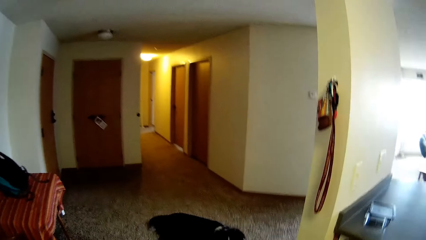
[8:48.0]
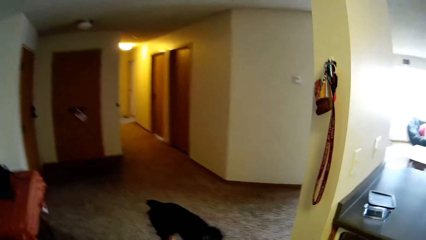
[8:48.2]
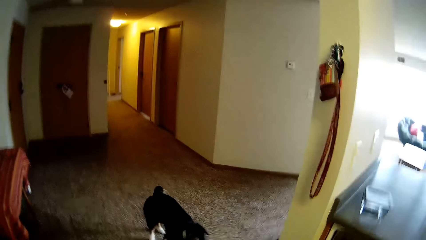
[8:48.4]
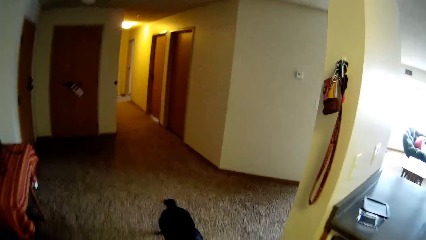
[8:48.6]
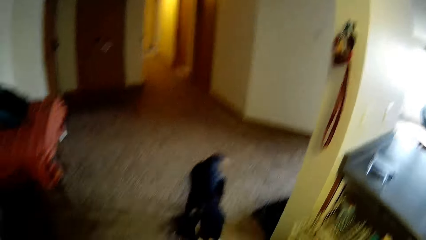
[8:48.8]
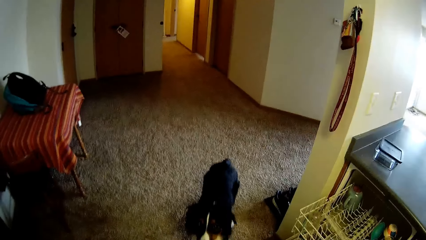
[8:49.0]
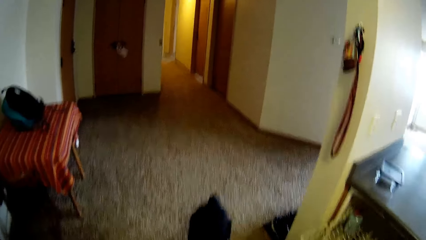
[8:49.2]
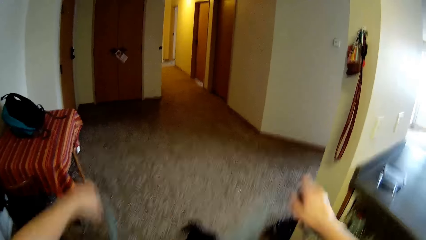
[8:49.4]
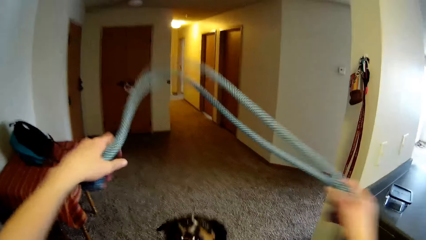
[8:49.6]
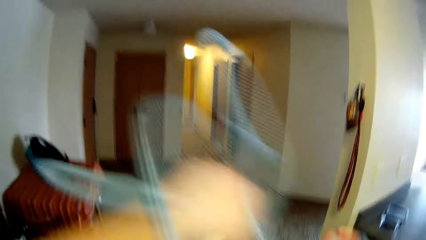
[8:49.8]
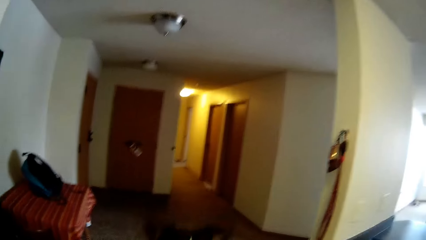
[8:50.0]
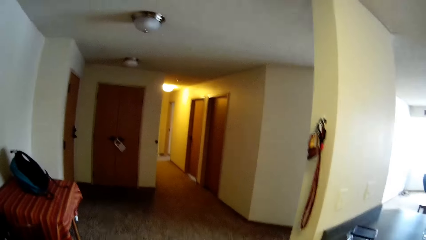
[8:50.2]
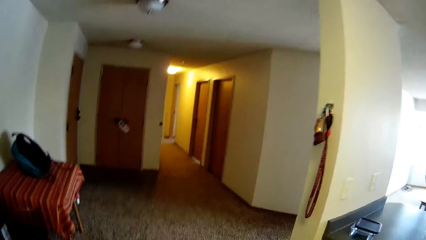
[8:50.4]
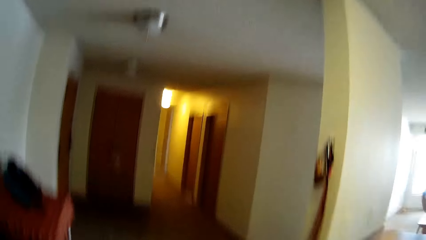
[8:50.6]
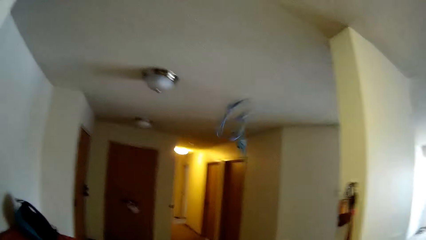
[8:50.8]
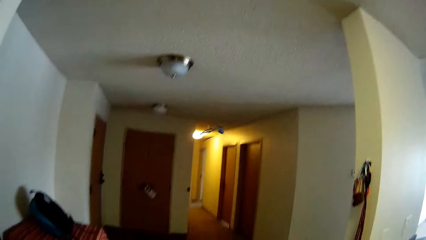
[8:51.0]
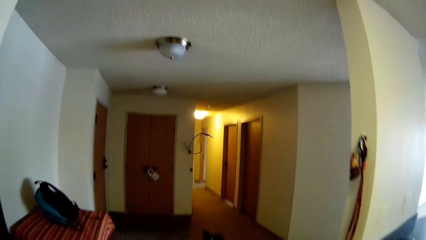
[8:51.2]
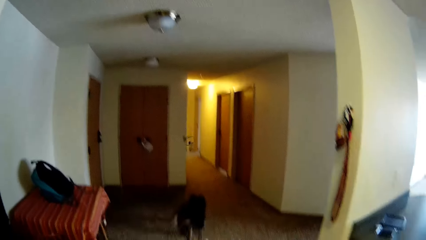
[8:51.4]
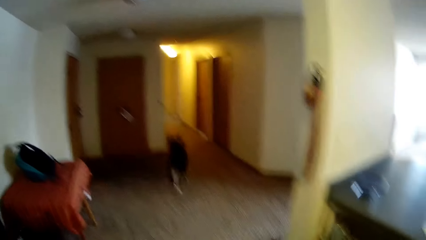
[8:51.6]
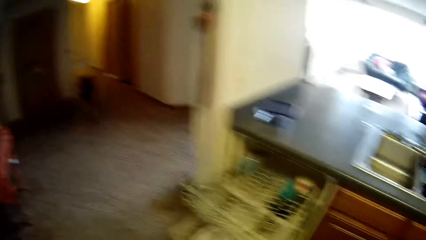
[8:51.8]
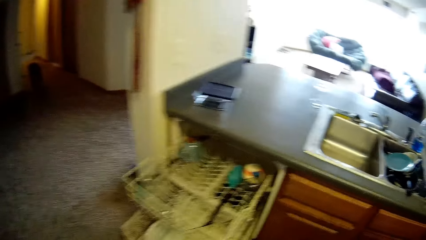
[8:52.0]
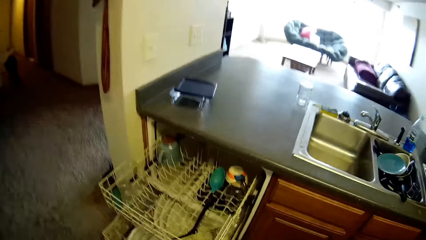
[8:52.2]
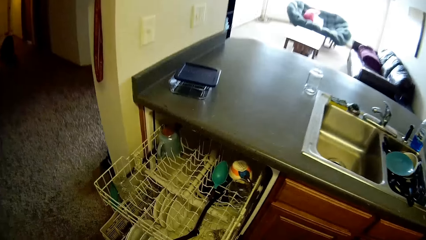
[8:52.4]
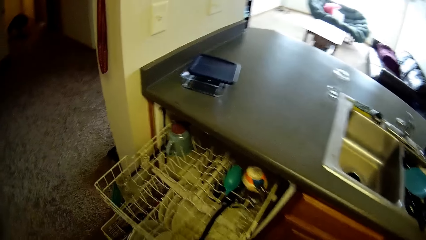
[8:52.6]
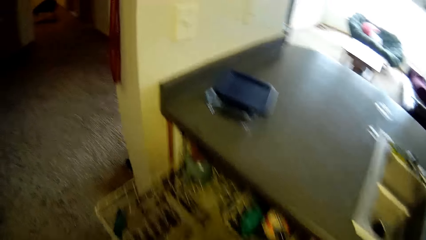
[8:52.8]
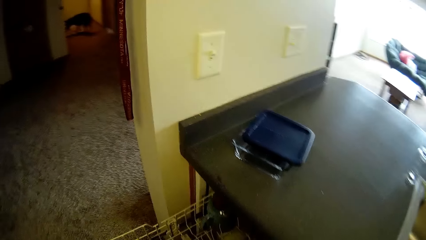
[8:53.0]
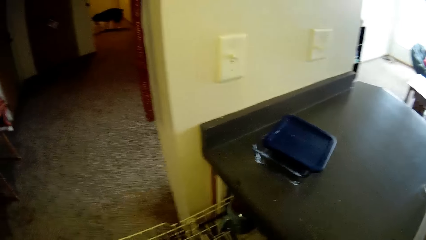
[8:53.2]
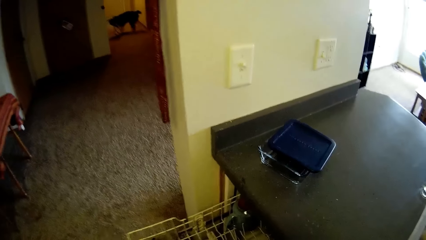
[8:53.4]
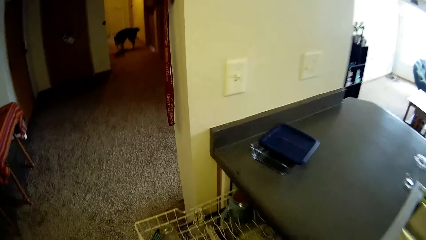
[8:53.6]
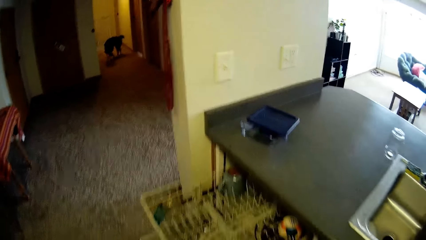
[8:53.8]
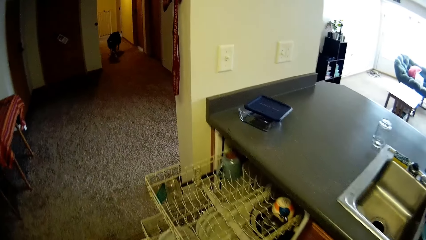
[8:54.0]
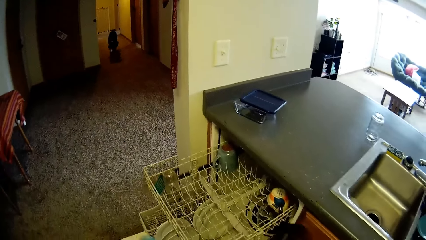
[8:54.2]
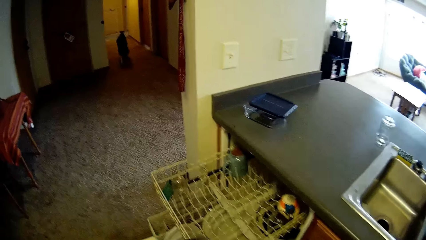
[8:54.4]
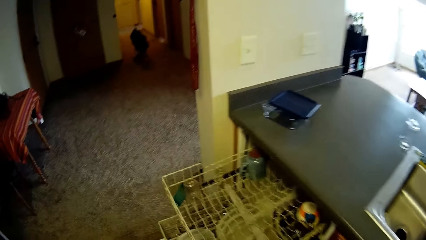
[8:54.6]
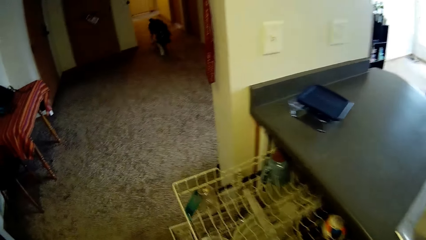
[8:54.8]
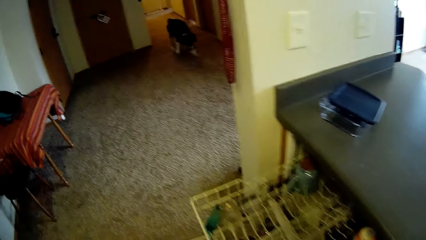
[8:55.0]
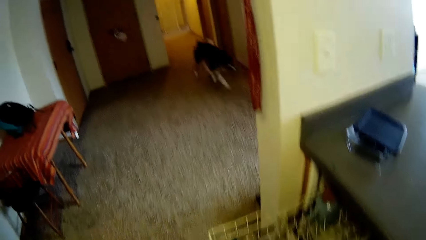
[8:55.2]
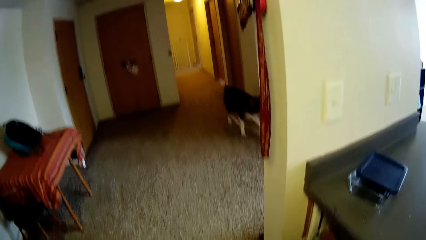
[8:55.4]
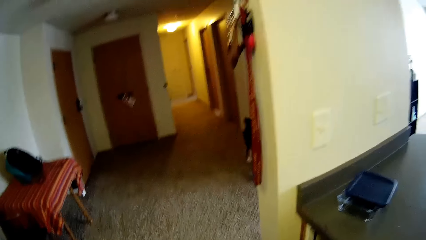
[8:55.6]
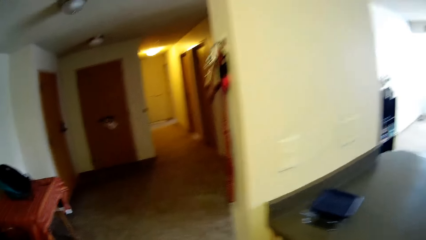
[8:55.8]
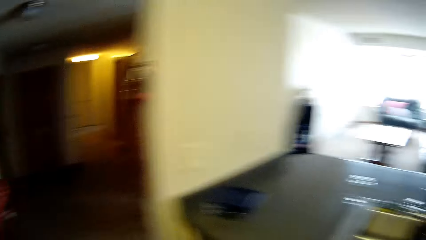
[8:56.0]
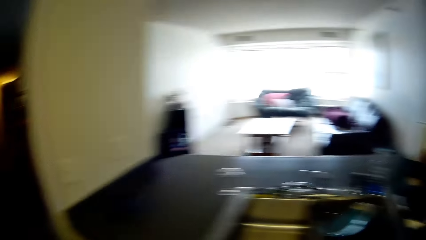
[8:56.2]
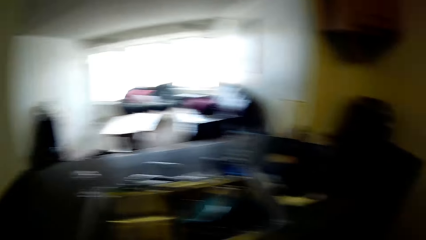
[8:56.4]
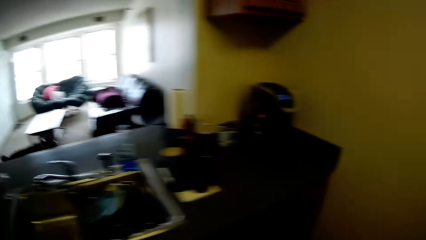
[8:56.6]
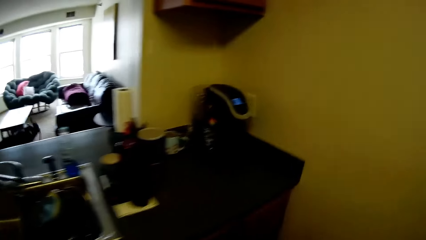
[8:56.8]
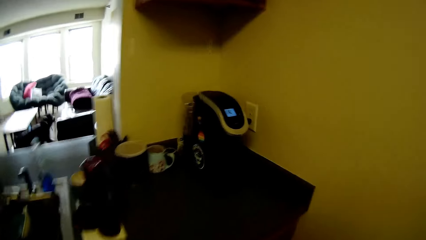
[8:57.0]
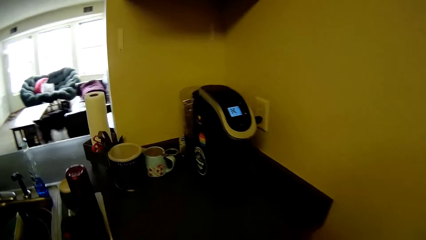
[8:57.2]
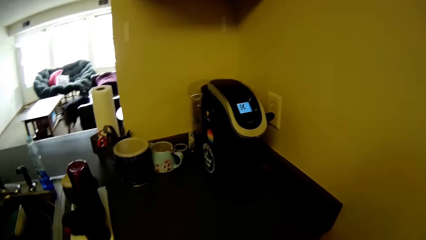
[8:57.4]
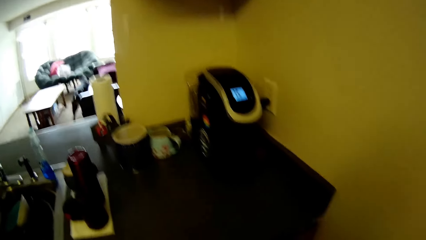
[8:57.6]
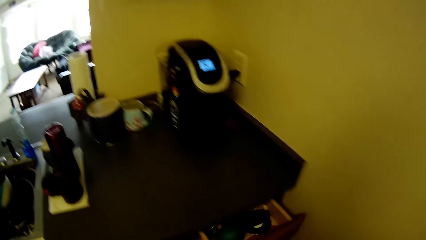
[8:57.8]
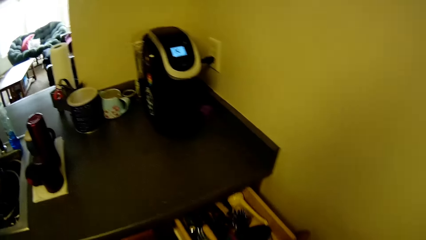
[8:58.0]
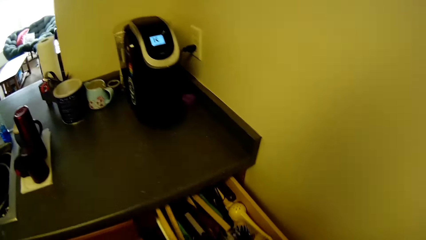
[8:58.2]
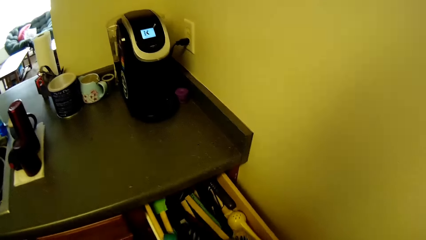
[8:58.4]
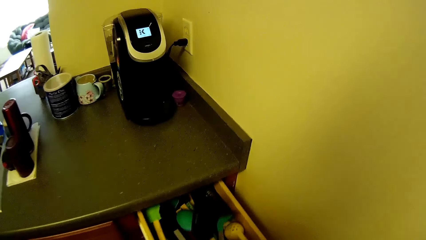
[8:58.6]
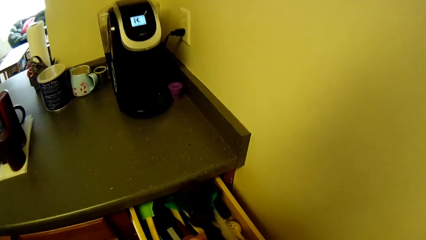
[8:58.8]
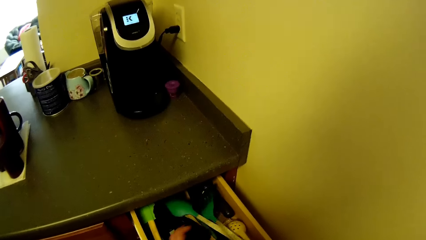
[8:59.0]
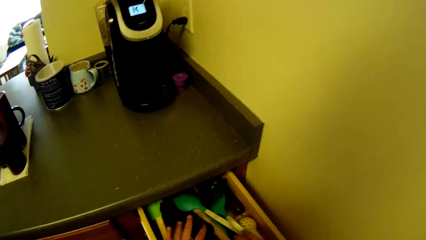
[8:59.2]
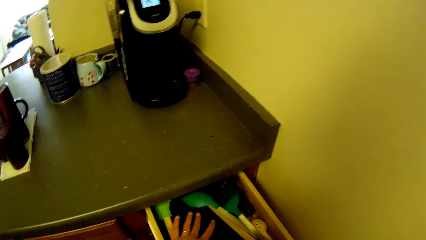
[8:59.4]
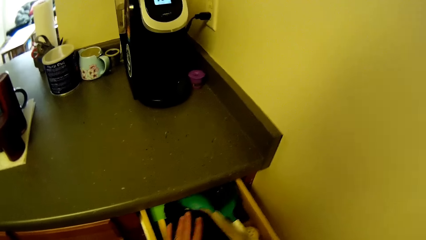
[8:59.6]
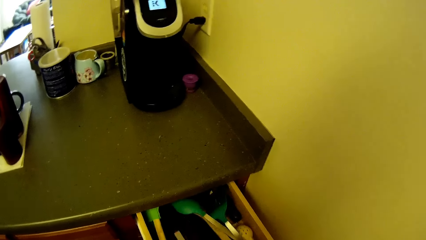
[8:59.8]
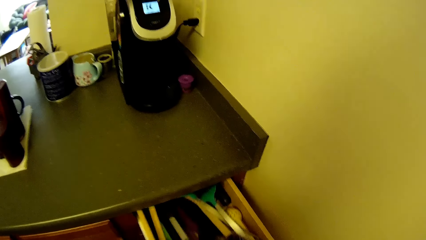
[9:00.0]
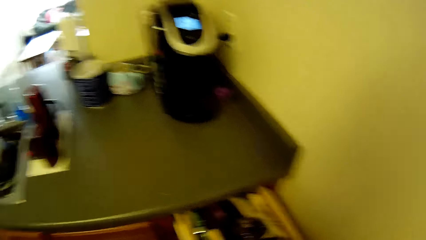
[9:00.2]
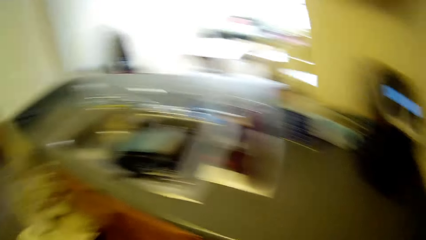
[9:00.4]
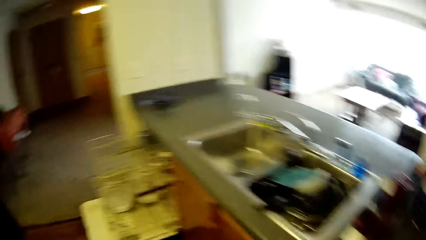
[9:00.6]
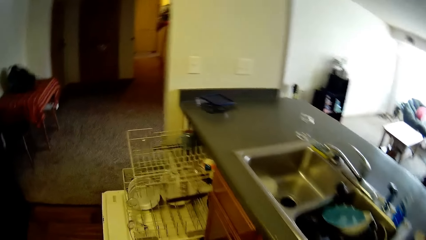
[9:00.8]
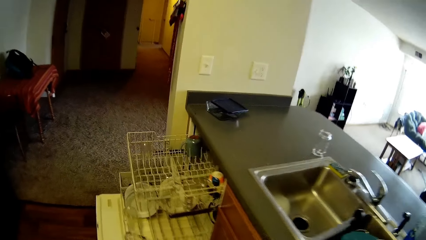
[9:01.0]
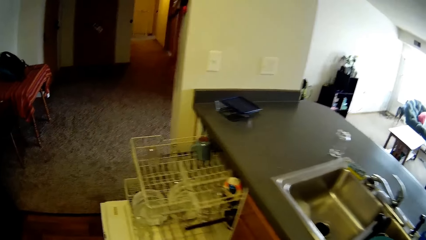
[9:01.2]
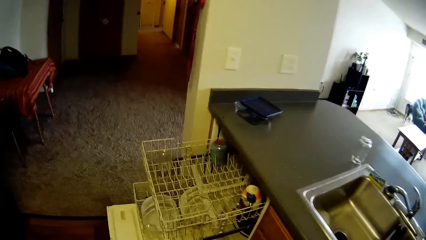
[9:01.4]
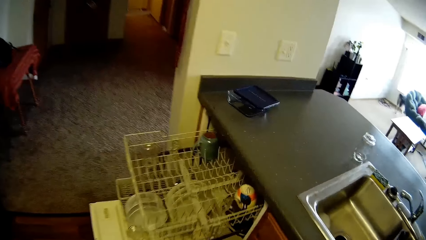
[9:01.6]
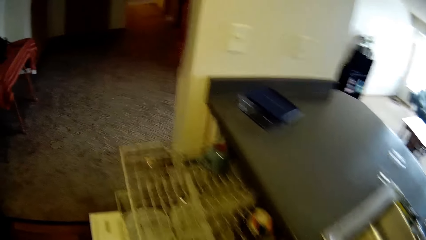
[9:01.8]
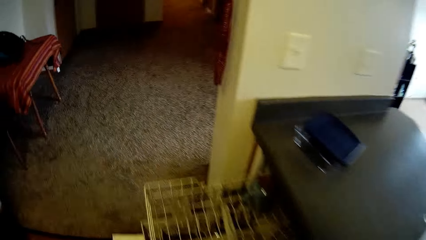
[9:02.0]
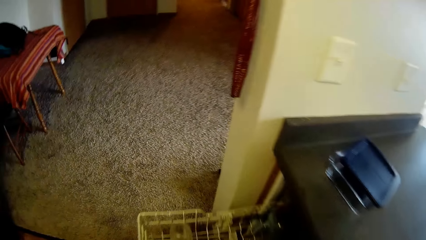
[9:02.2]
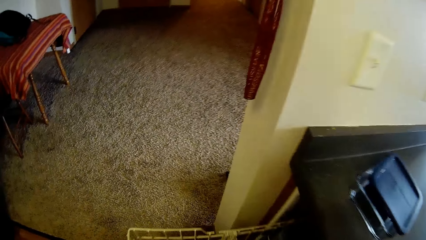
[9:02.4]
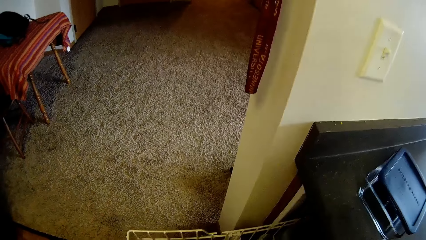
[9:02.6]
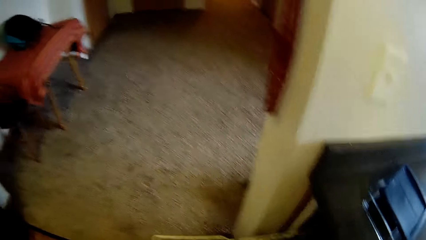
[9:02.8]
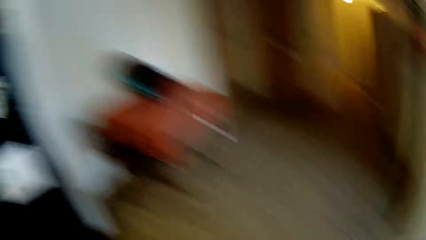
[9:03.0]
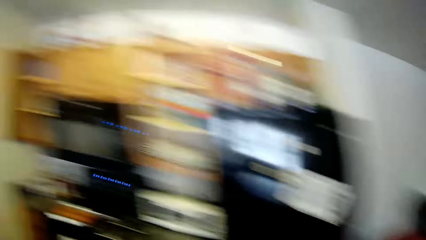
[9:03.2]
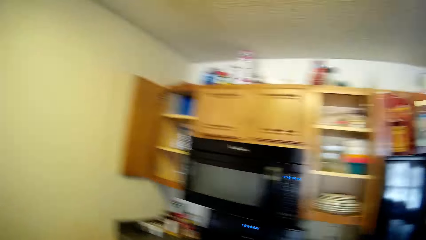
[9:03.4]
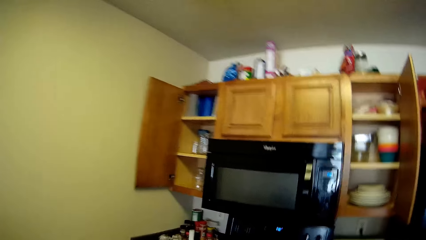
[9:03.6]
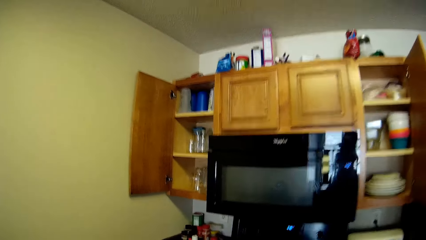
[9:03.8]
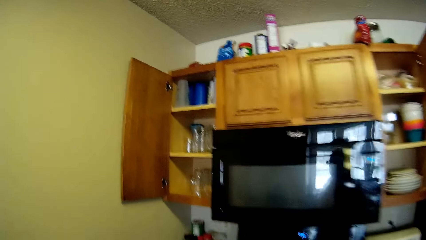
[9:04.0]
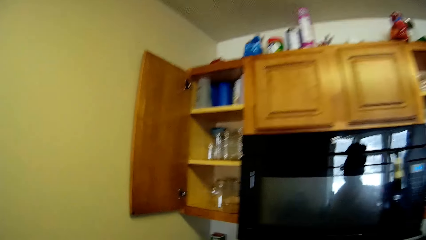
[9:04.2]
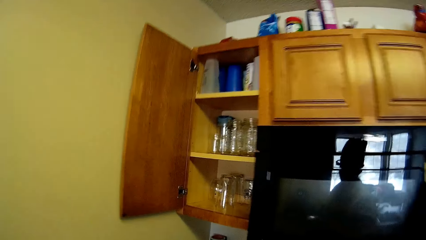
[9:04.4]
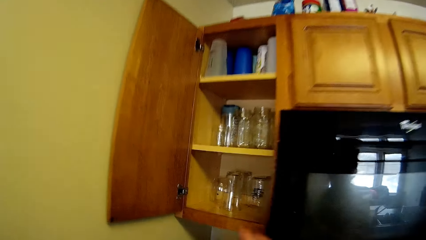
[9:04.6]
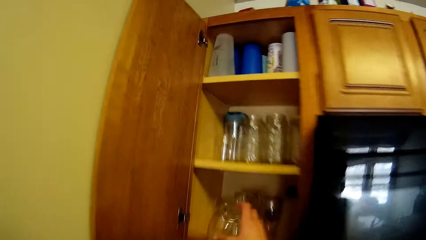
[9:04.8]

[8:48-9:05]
The camera wearer holds the rope with both hands. She picks the rope. She throws the rope with her right hand on the corridor. The dog picks the rope from the ground. The camera wearer opens a drawer with her right hand. She drops some spoons inside the drawer with her left hand. She touches the spoons inside the drawer with her right hand. She closes the drawer and moves to the dishwasher. She picks a glass and moves to the cabinet.
